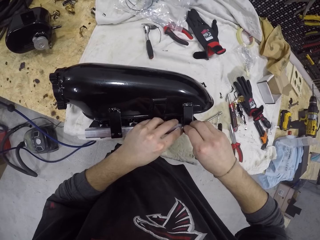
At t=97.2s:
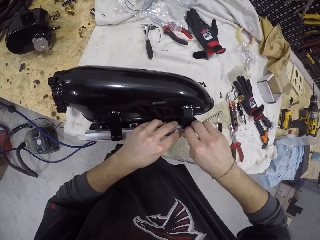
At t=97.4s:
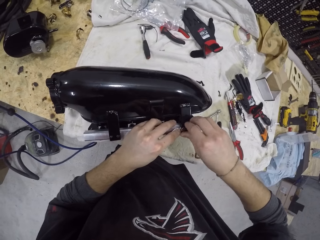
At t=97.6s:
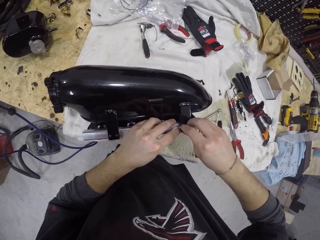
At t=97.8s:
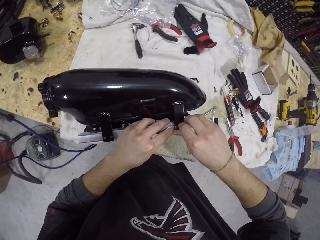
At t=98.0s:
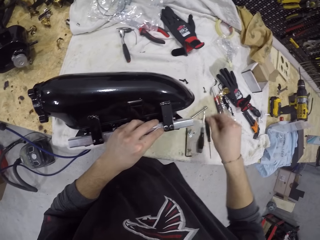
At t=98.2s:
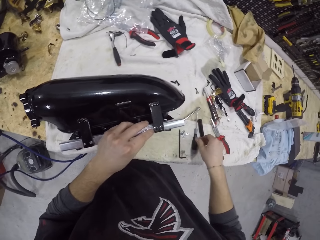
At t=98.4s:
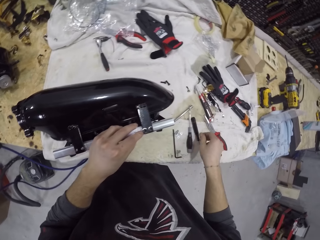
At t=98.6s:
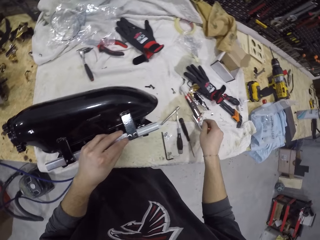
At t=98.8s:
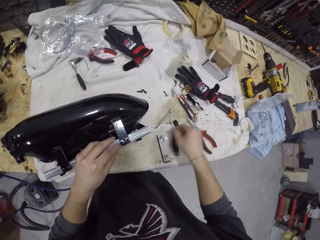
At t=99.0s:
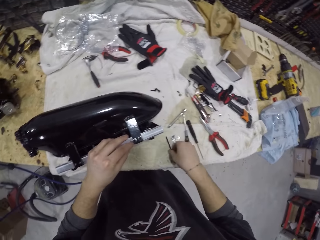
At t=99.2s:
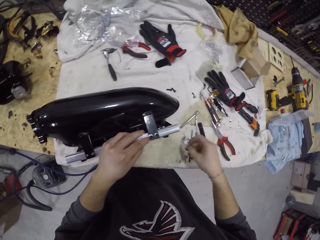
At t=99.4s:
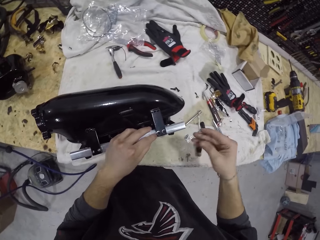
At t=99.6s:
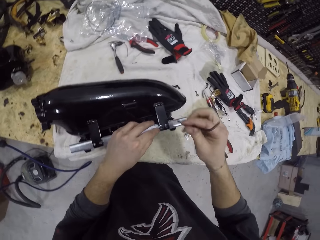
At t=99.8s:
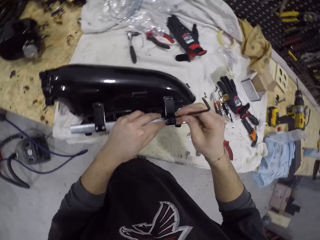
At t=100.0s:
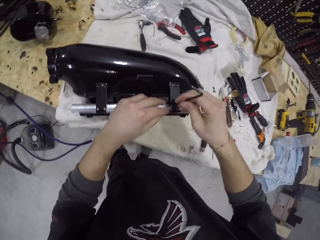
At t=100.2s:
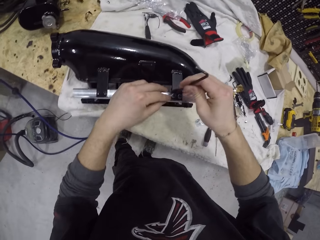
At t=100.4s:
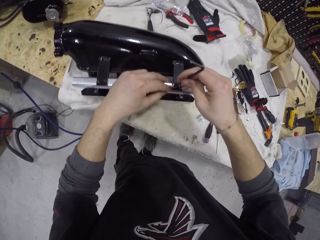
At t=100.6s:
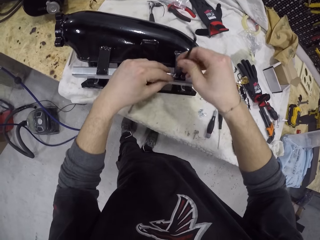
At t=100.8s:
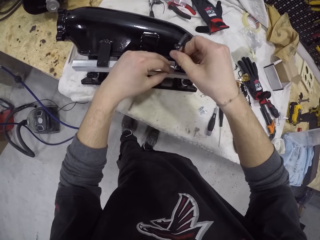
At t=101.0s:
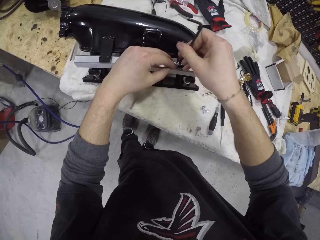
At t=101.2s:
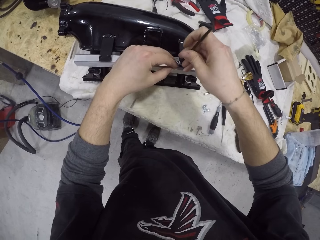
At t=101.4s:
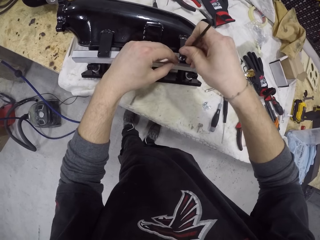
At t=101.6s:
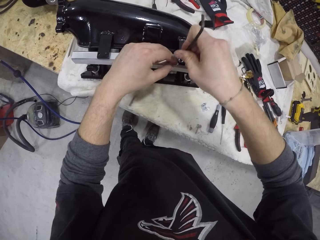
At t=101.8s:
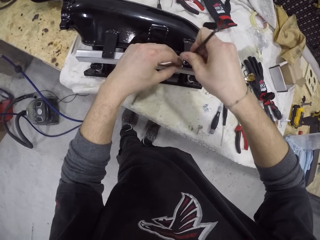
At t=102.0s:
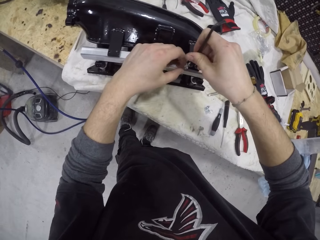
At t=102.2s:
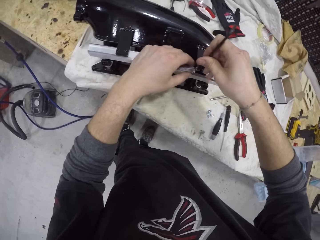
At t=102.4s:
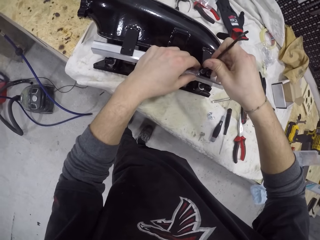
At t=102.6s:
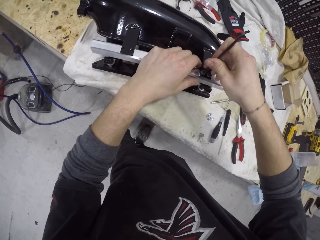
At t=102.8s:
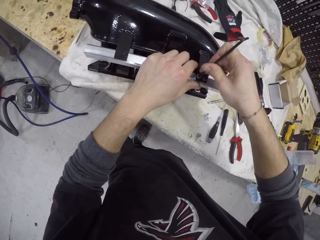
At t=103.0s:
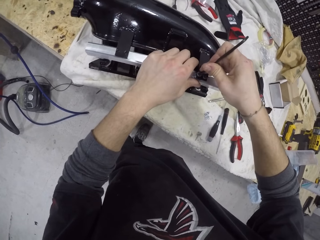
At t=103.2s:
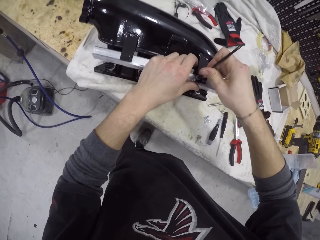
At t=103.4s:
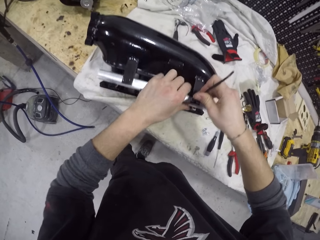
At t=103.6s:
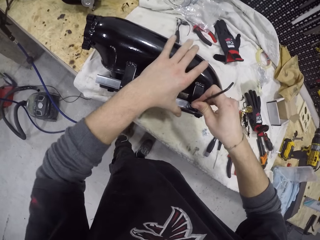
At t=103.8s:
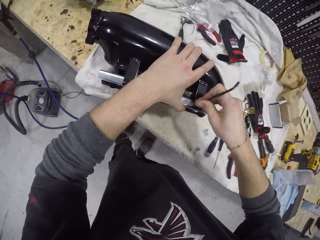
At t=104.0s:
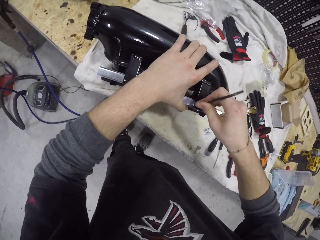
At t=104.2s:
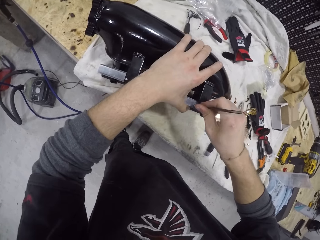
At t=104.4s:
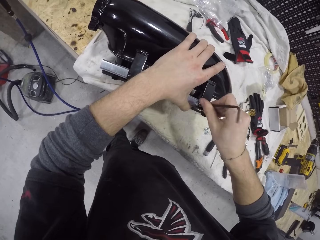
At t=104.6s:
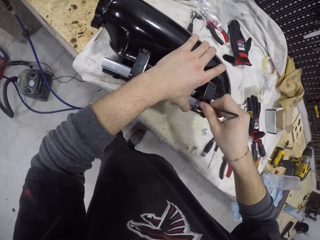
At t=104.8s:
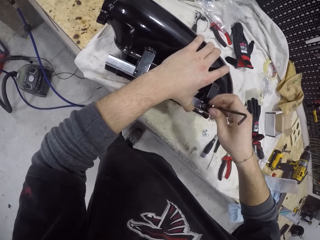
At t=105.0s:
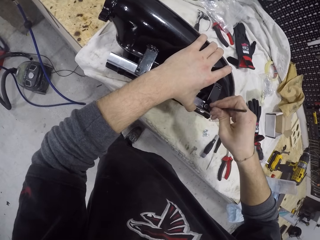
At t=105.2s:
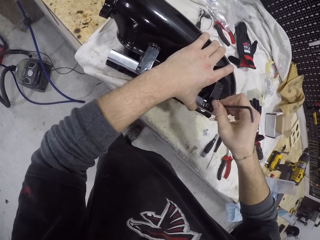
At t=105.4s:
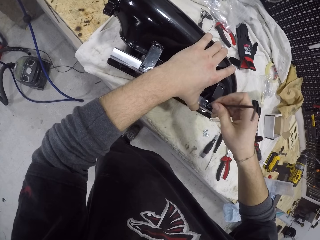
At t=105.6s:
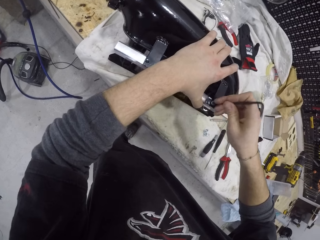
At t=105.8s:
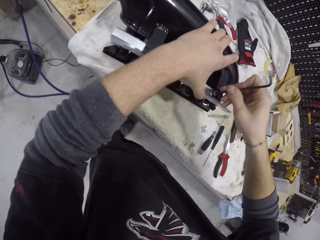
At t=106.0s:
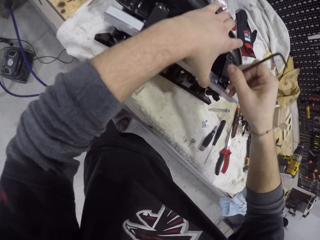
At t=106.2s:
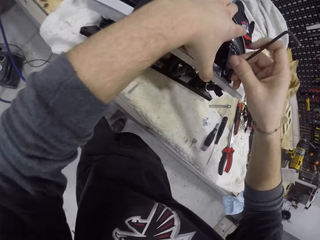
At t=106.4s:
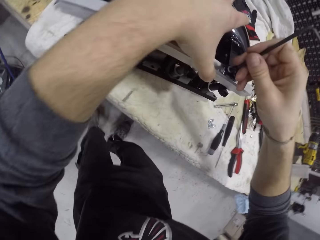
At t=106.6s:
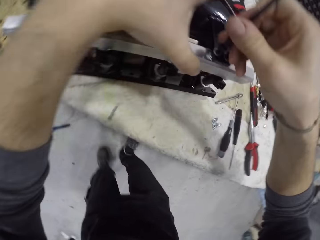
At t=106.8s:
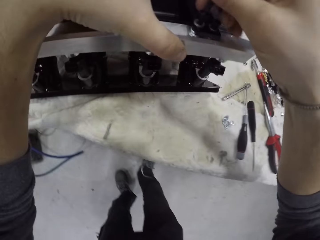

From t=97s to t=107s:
The camera wearer picks the Allen key from the table with his right hand. He fastens the screw in the cylinder with the Allen key in his right hand.

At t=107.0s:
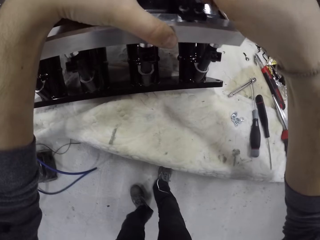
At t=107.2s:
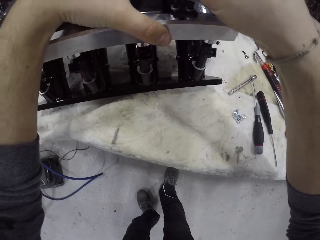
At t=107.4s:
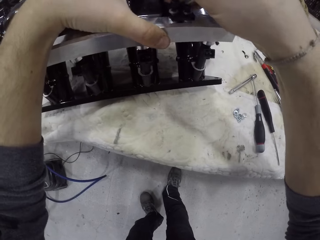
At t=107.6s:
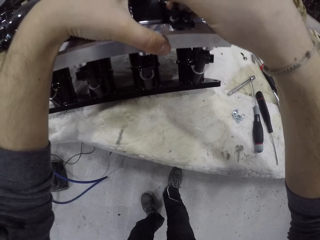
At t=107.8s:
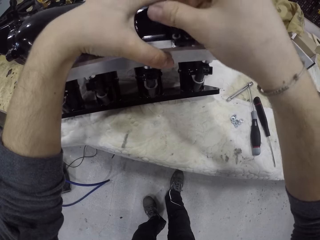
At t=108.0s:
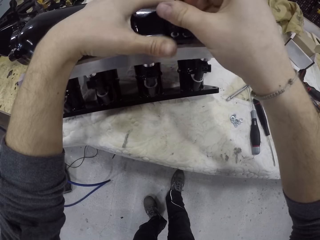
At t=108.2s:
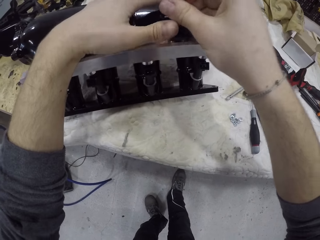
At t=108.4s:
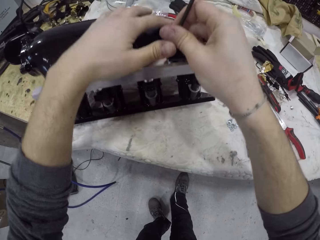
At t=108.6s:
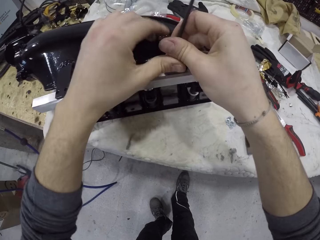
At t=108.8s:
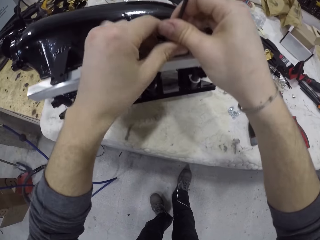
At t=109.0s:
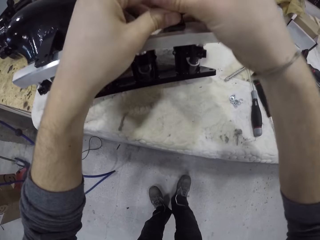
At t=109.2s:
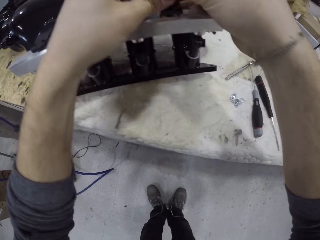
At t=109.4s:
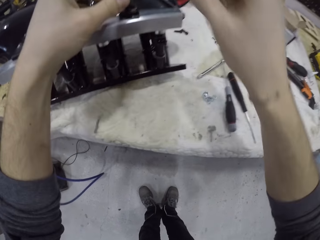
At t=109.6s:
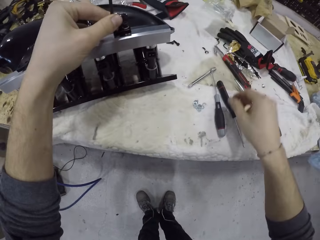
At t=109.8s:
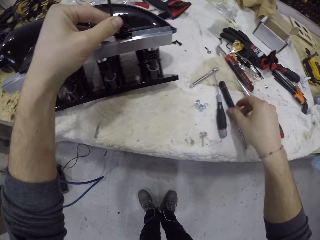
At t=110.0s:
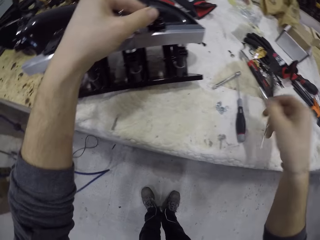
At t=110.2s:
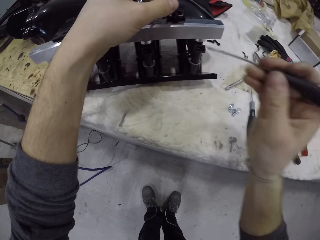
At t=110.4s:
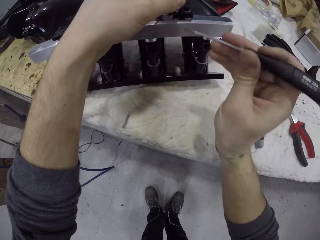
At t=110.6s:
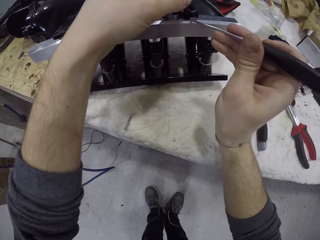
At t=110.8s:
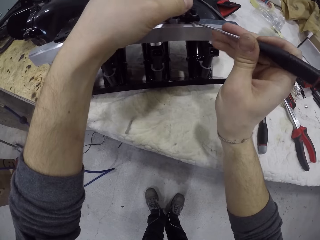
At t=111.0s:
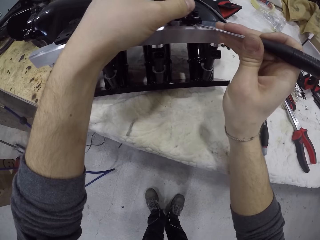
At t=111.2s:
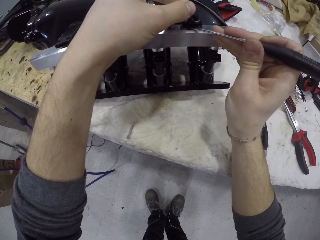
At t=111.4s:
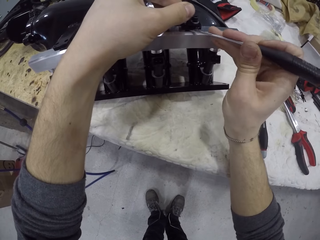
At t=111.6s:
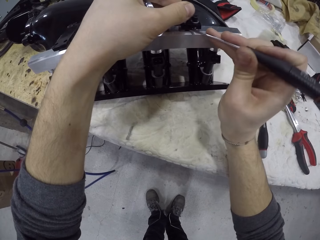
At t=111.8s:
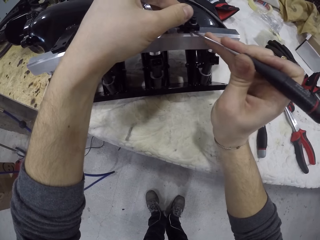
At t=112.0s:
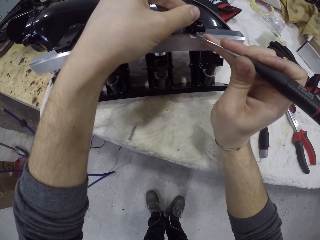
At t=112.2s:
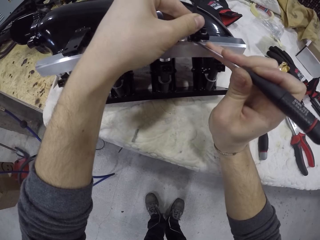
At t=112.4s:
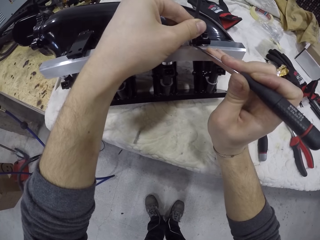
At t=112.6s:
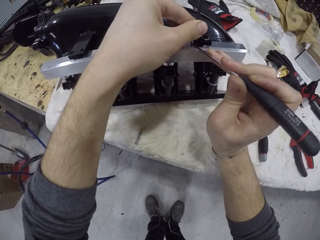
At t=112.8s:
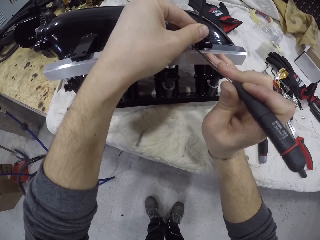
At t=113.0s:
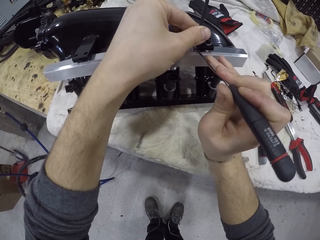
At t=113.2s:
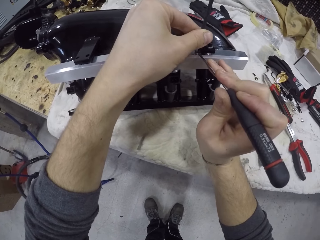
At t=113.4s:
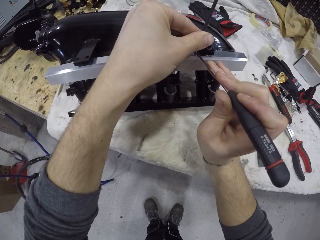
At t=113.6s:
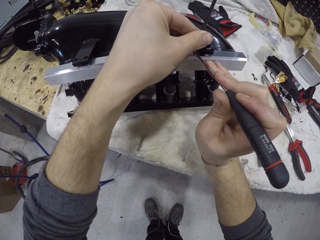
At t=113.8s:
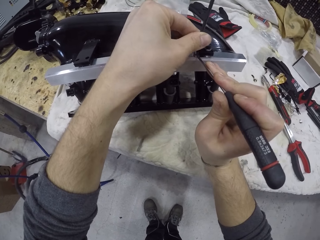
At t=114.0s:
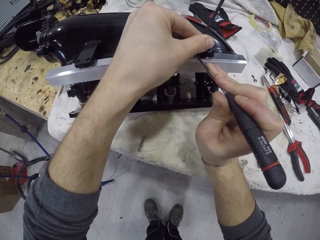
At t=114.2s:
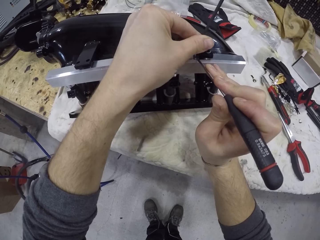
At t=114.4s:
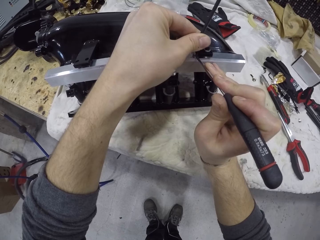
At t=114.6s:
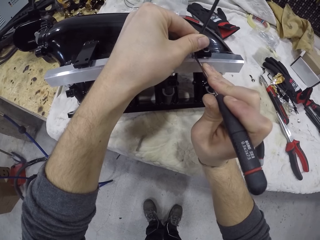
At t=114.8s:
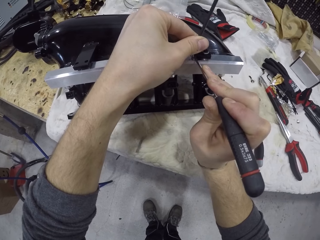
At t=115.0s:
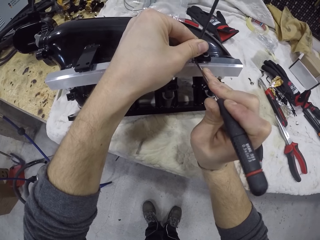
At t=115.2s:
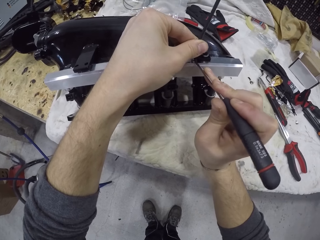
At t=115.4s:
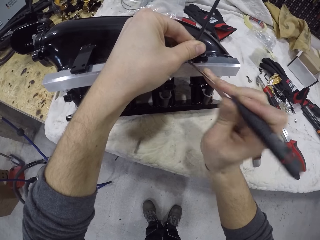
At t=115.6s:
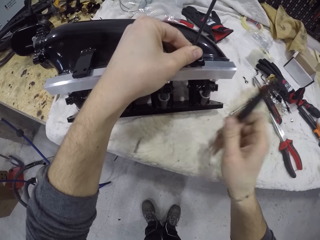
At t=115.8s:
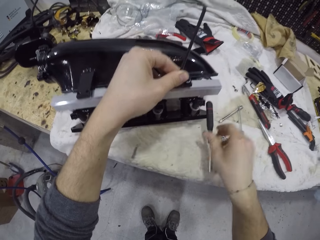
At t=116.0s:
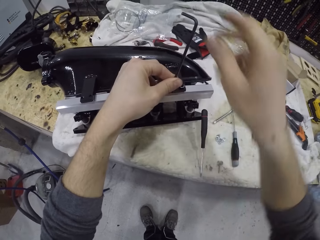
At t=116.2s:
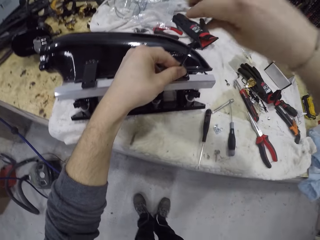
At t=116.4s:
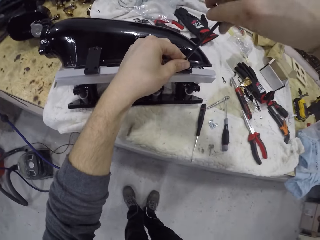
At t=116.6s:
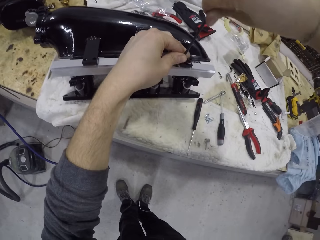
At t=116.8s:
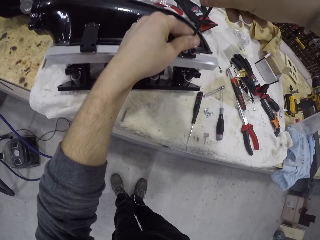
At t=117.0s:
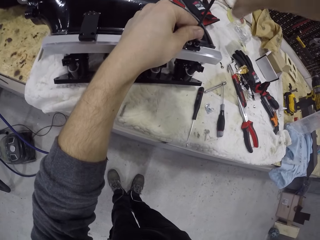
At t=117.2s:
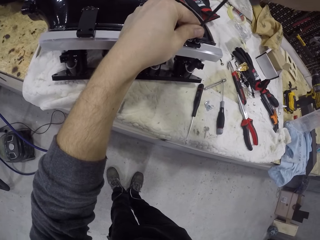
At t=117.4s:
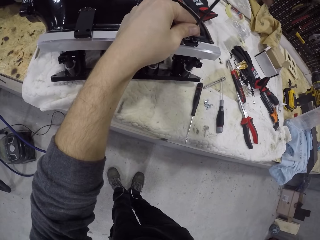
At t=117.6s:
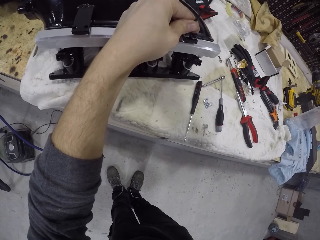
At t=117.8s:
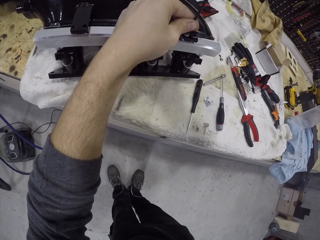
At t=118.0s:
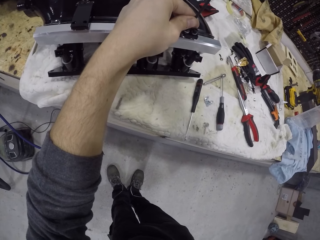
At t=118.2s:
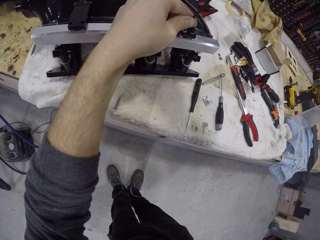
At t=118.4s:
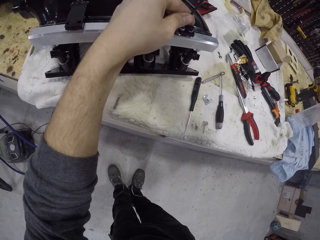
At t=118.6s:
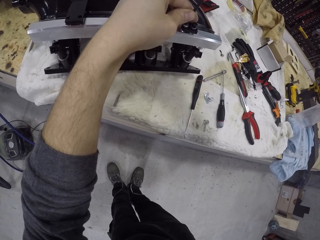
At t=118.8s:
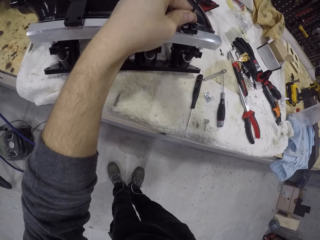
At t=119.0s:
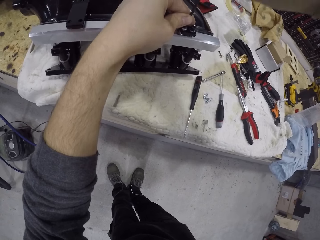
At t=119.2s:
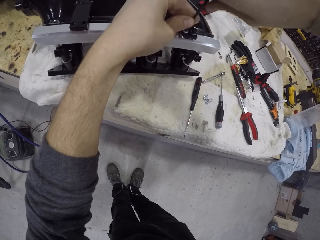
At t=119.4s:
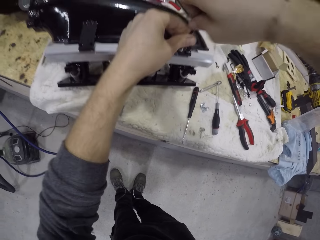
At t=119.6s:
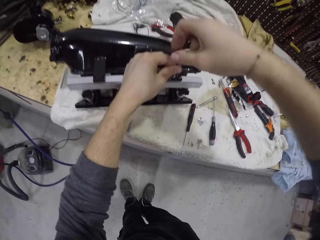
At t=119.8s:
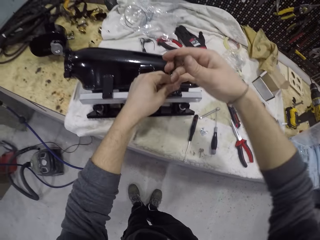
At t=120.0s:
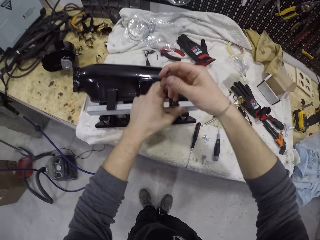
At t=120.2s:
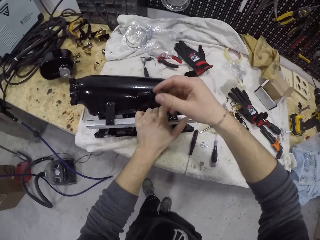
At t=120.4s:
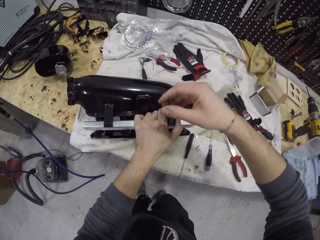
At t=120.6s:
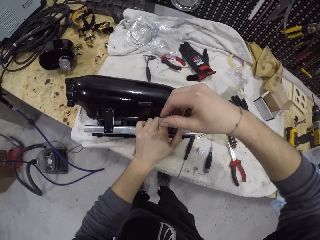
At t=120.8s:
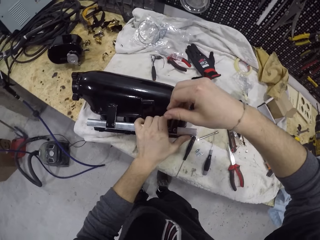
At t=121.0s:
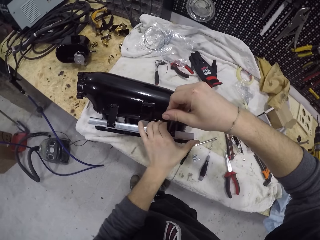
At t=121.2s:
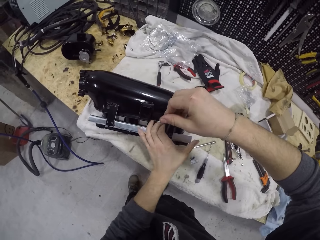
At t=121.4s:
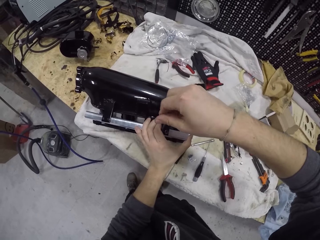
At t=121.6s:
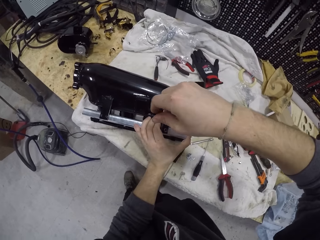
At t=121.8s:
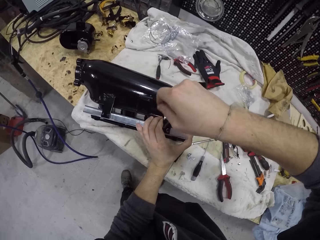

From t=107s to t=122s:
The camera wearer picks a screwdriver from the table with his right hand. He pokes the cylinder with the screwdriver in his right hand. He adjusts the screw. He drops the screwdriver in his right hand on the table. He turns the Allen key on the cylinder with his right hand. He tightens the screw.
